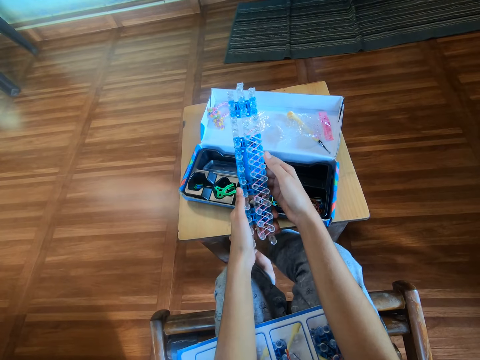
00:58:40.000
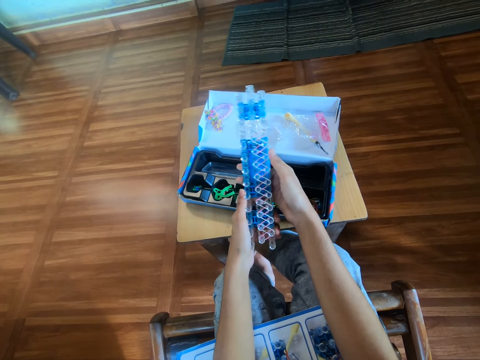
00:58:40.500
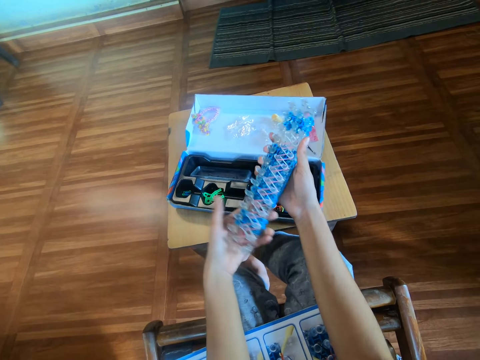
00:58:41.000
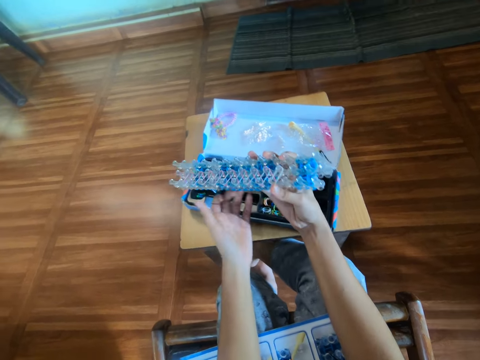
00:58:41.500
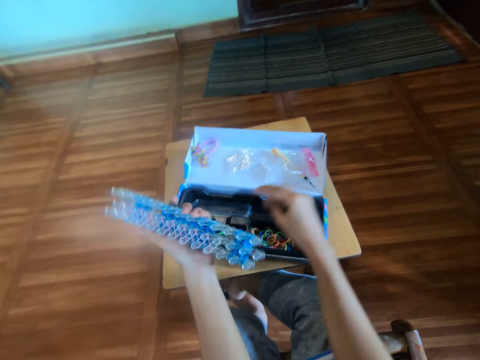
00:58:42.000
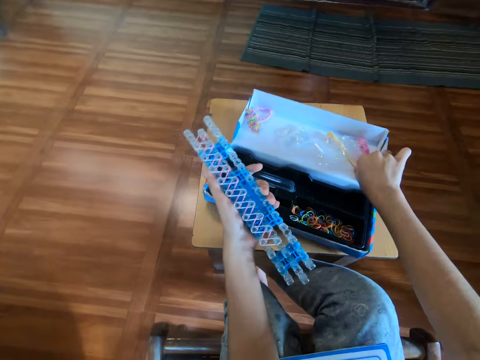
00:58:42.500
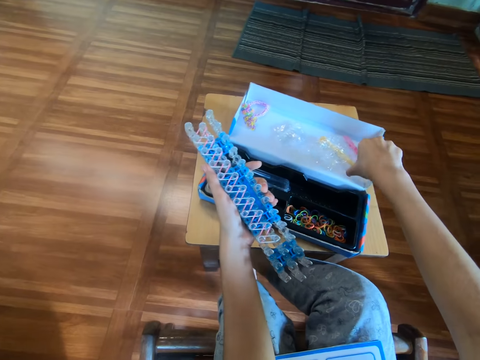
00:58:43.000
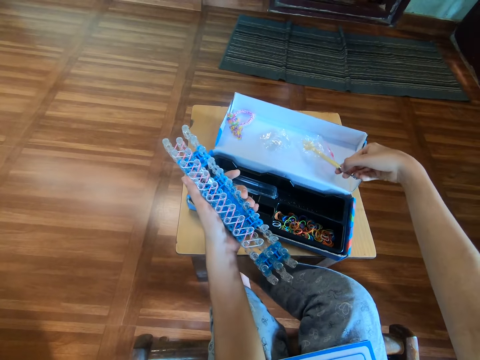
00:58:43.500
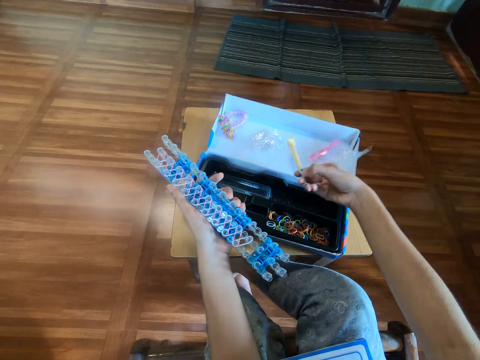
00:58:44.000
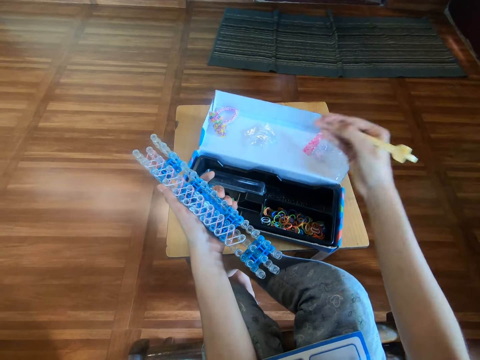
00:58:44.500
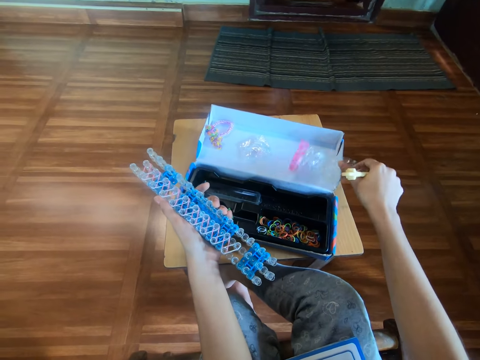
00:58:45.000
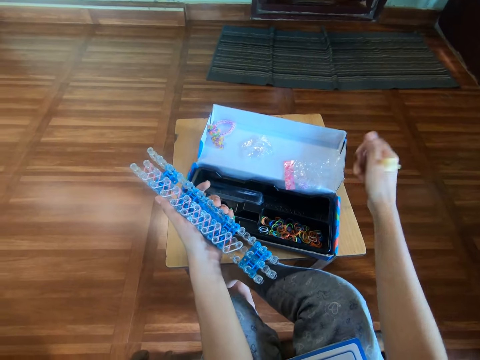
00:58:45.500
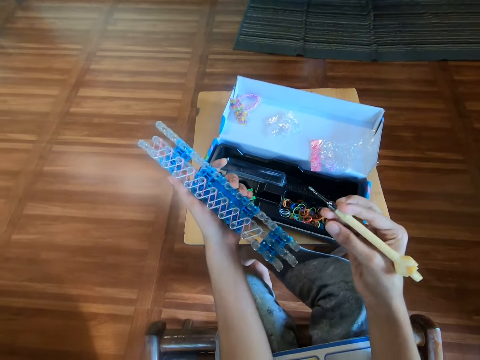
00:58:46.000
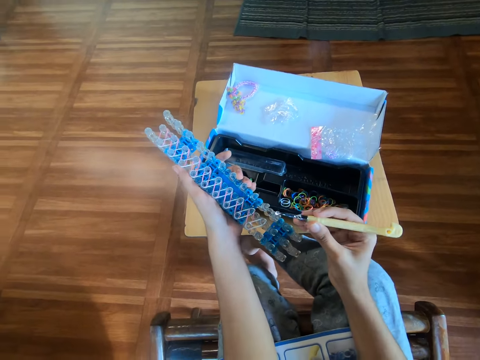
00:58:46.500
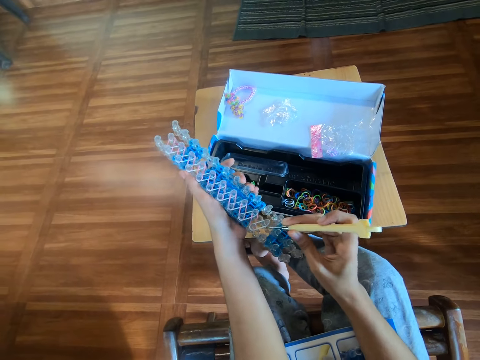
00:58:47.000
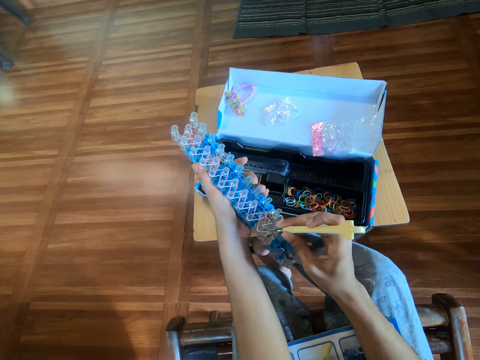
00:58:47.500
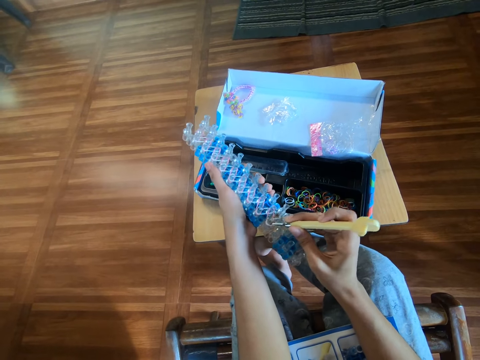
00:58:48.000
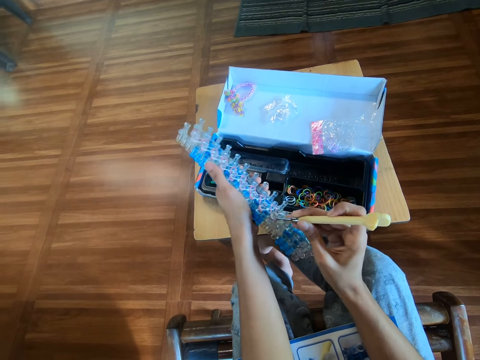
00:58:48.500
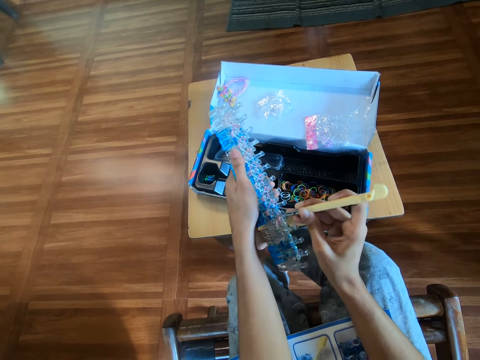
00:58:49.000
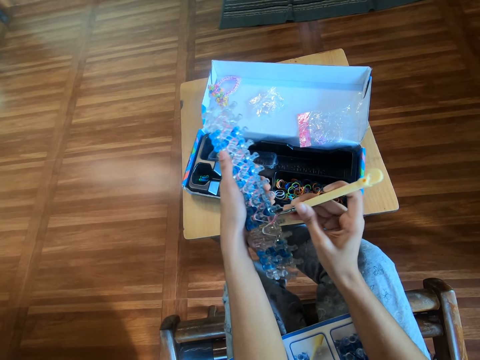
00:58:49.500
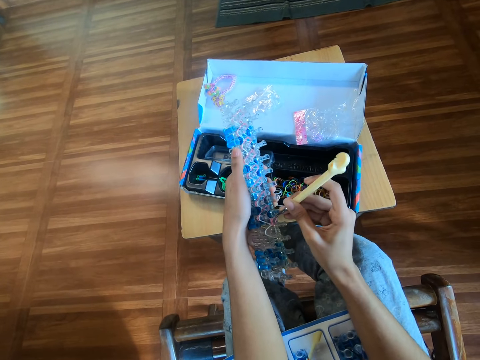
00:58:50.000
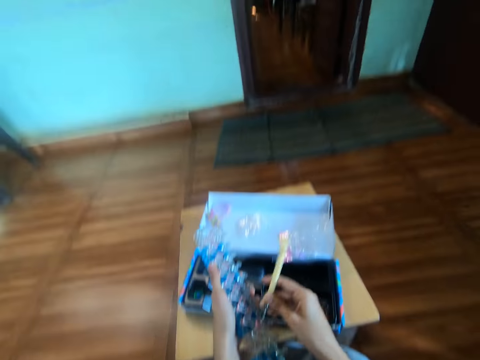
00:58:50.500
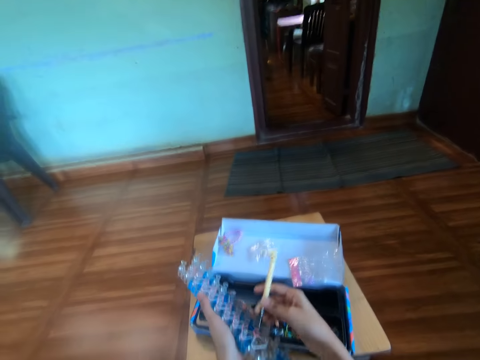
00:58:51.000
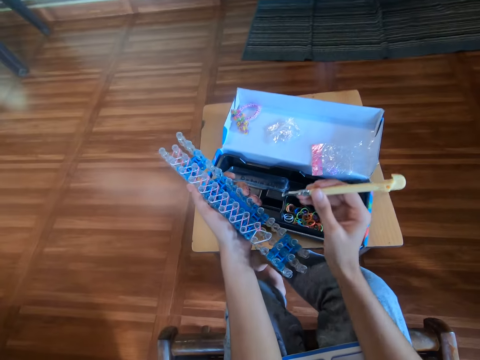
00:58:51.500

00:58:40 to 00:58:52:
The camera wearer turns the loom with both hands. They move the loom to the left hand. They pick up the hook from the pack with the right hand. They move the nylon with the right hand. They weave the rubber bands on the loom with the hook in the right hand, with a crochet grip.

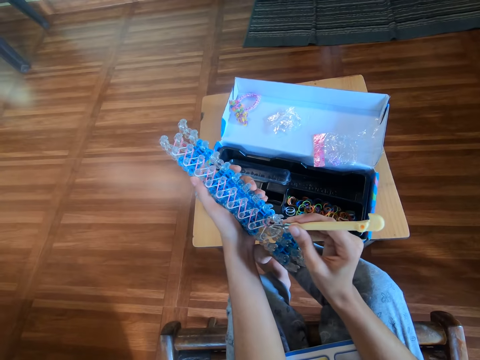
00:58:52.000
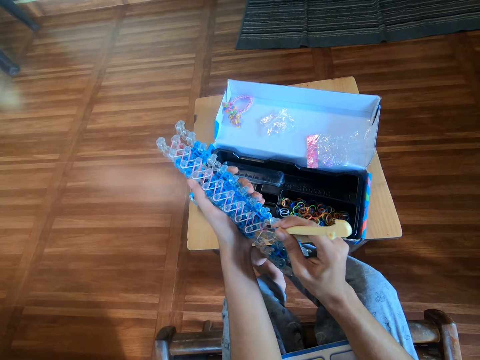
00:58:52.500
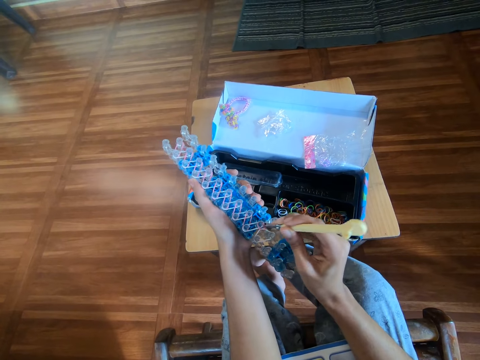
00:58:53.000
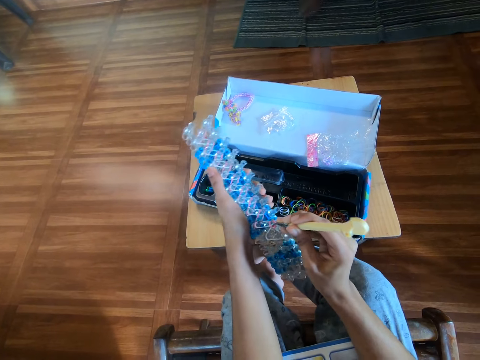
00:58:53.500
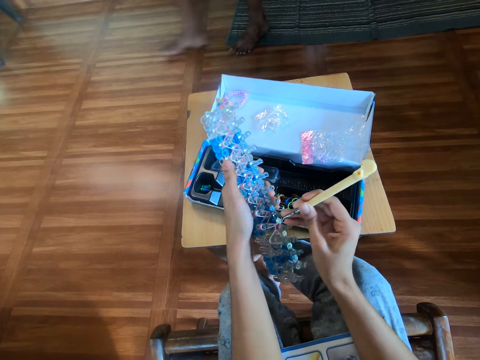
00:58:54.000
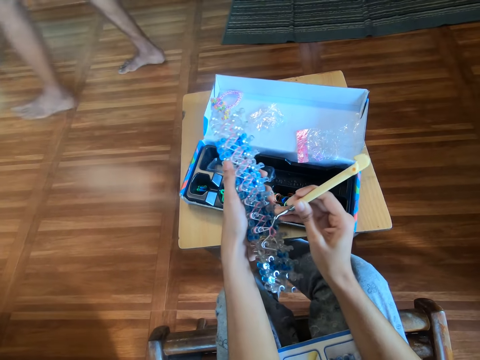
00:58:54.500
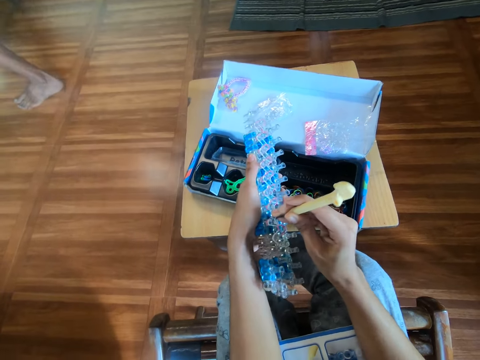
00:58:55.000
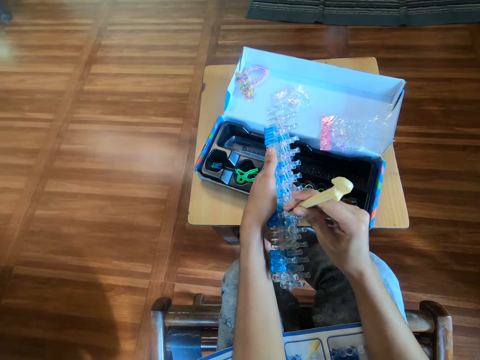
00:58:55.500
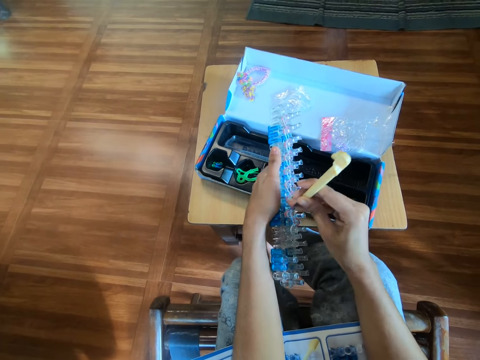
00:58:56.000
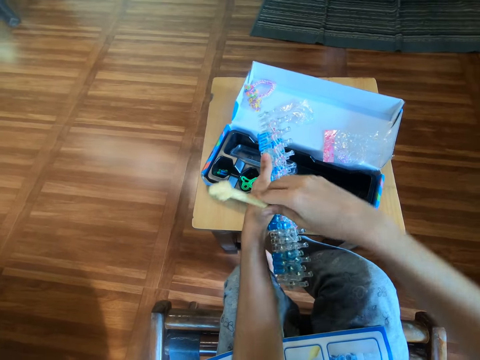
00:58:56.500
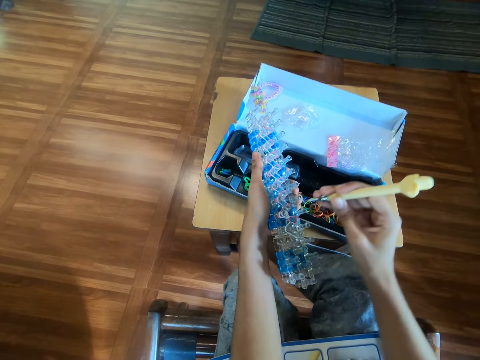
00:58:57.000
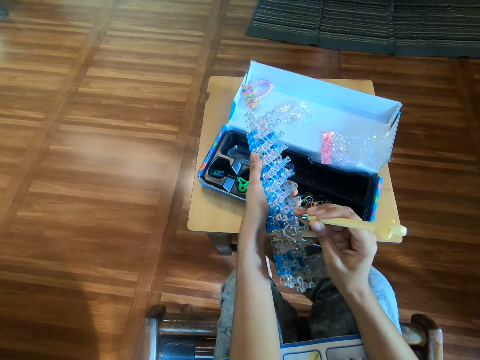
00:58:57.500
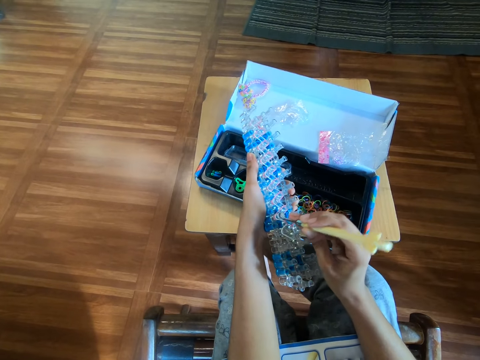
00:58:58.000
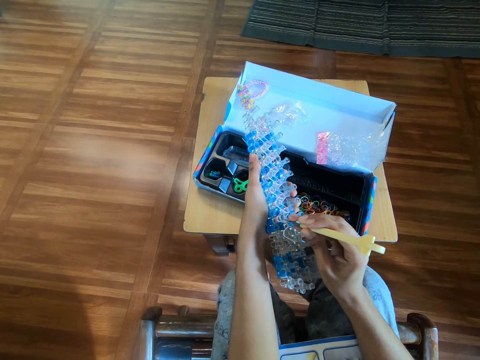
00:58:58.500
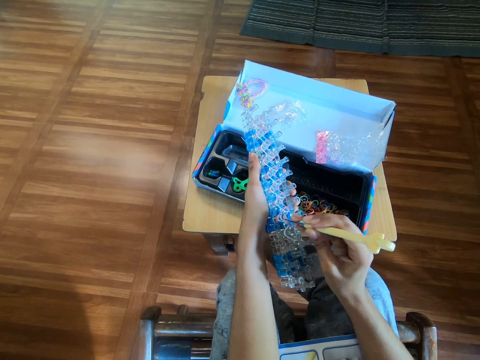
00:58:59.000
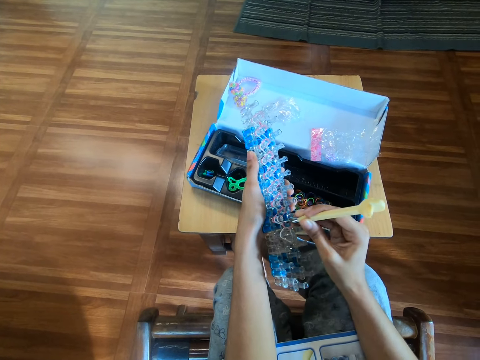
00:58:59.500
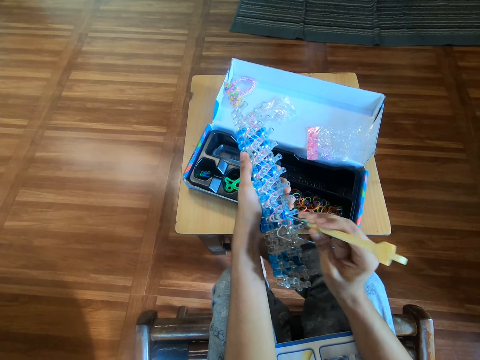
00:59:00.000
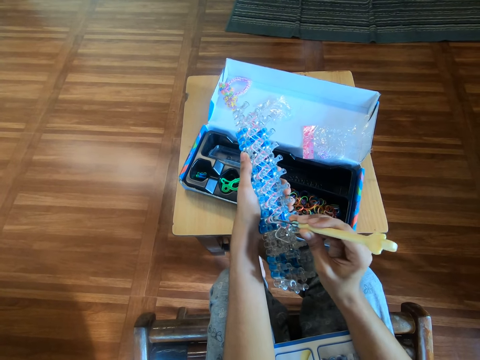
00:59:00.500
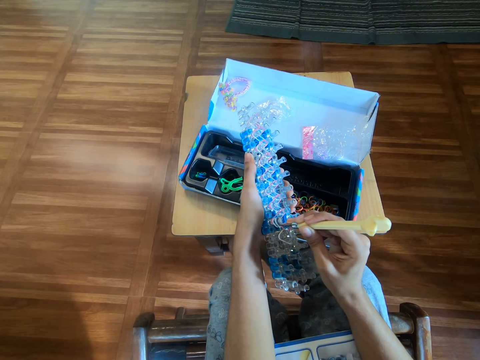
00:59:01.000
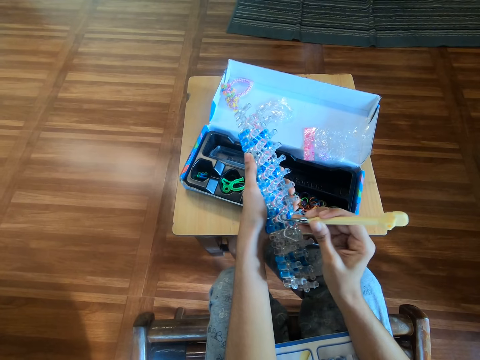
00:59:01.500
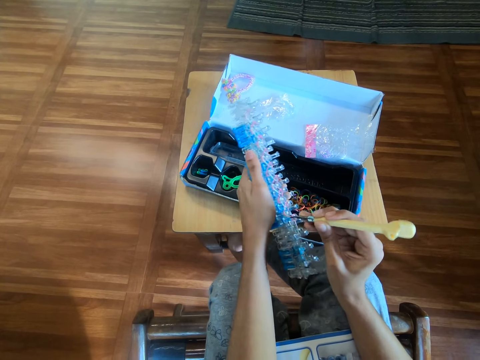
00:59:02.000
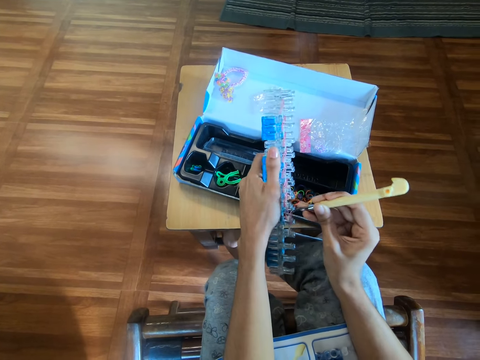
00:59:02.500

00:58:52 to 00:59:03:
A man walks away. The camera wearer weaves with a crochet grip.

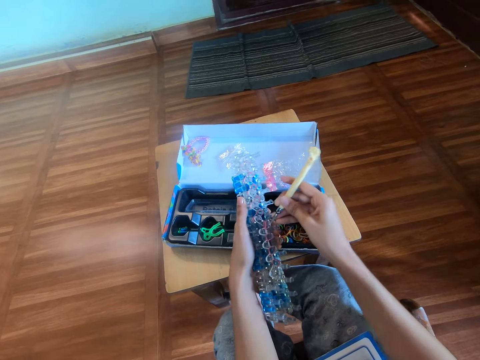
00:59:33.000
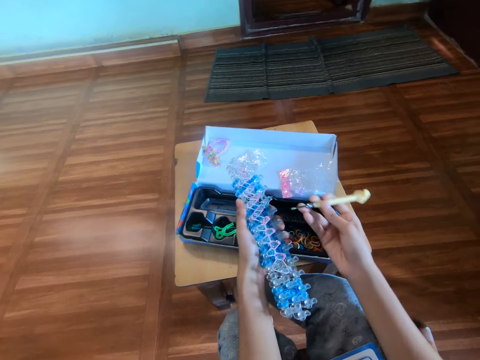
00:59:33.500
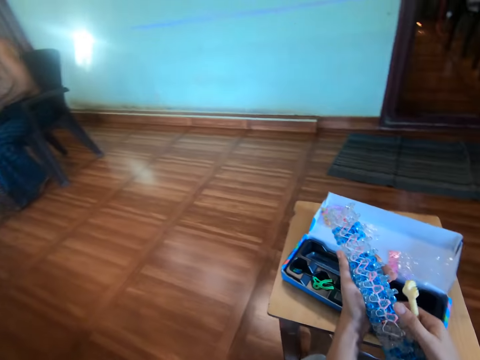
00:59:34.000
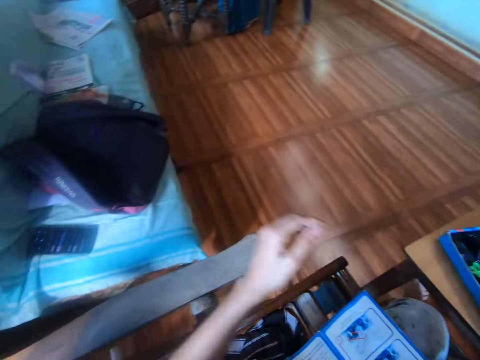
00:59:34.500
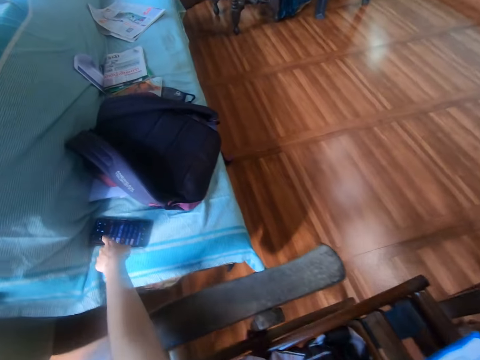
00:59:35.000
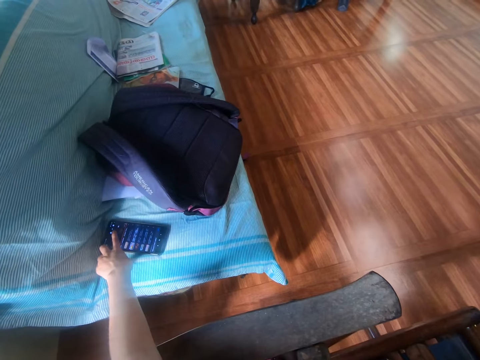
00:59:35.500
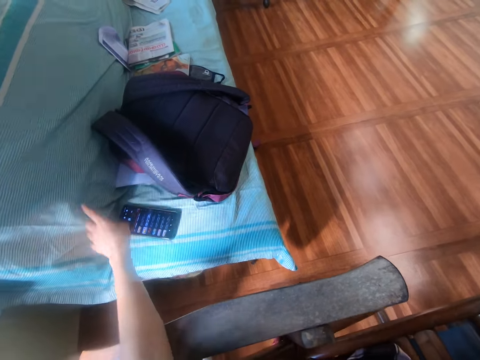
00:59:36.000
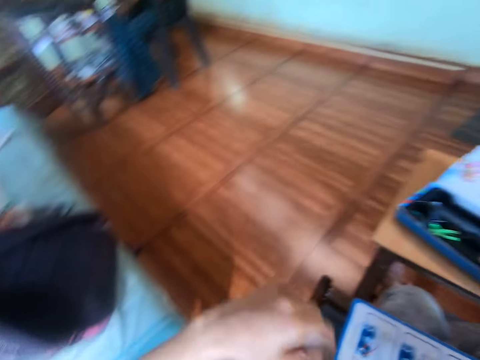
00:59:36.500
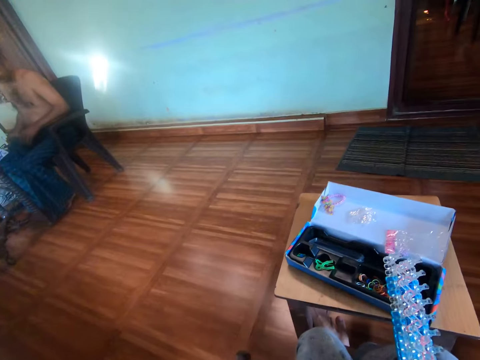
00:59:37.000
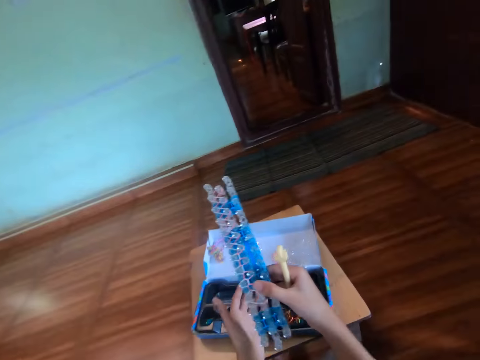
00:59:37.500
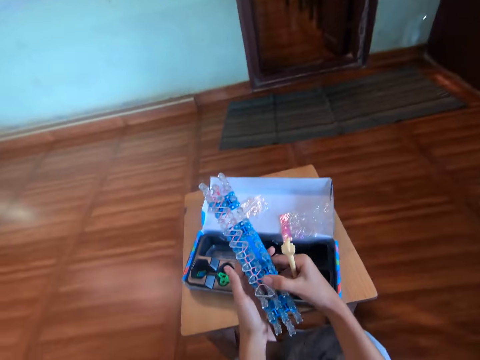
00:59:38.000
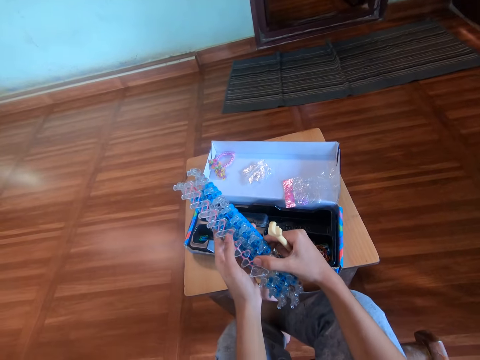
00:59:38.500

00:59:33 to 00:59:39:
The camera wearer moves the loom to the right hand. A man sits on a chair. The camera wearer operates the phone on the chair with the right hand. They hold the mobile phone. They hold the loom board with both hands.
